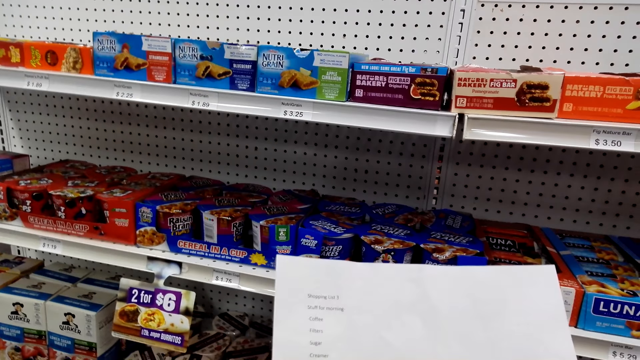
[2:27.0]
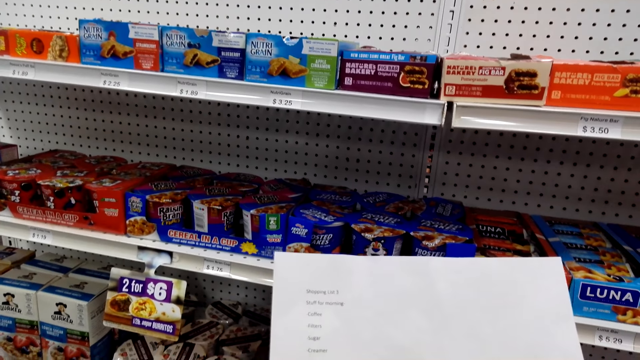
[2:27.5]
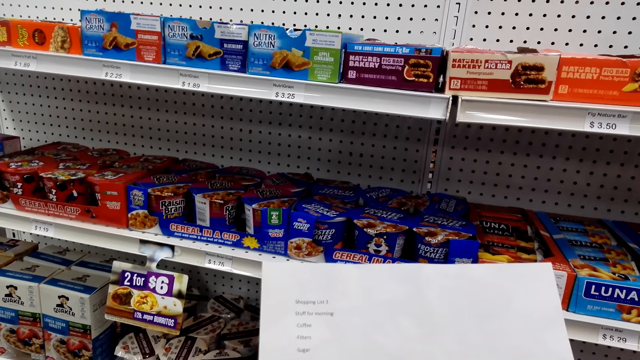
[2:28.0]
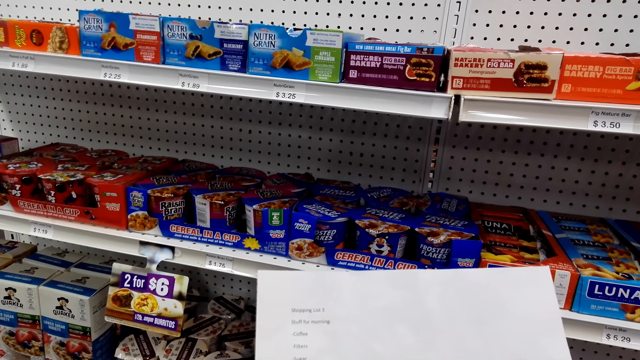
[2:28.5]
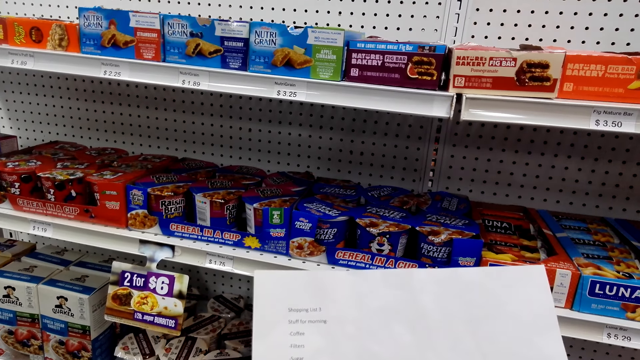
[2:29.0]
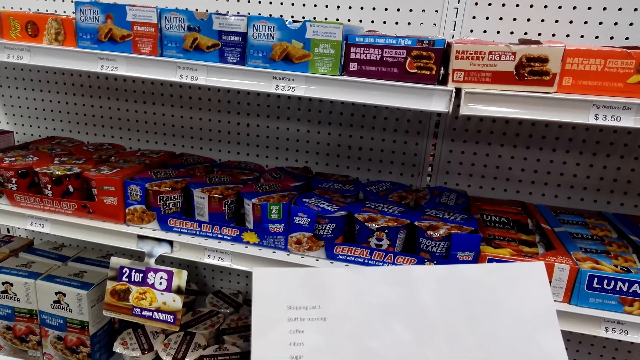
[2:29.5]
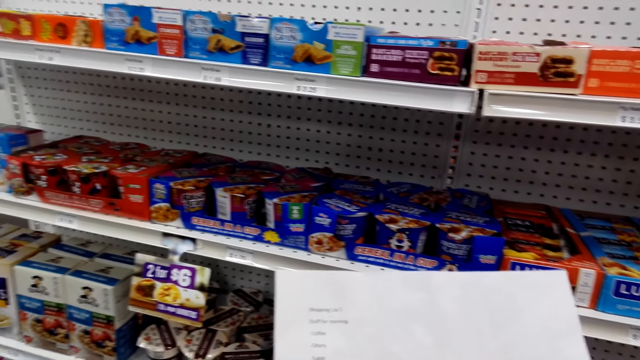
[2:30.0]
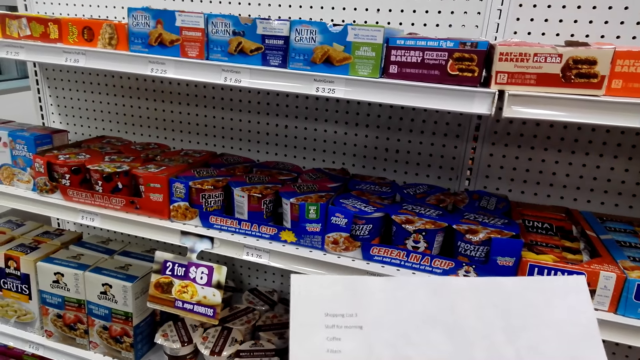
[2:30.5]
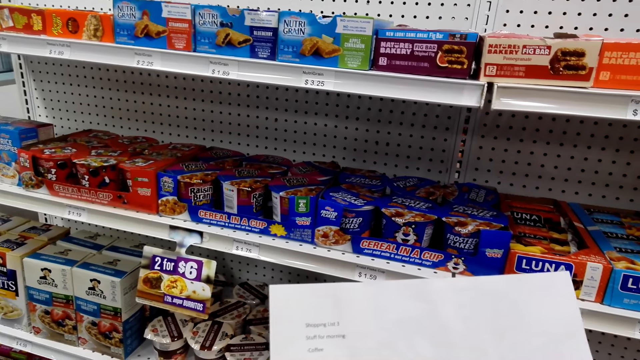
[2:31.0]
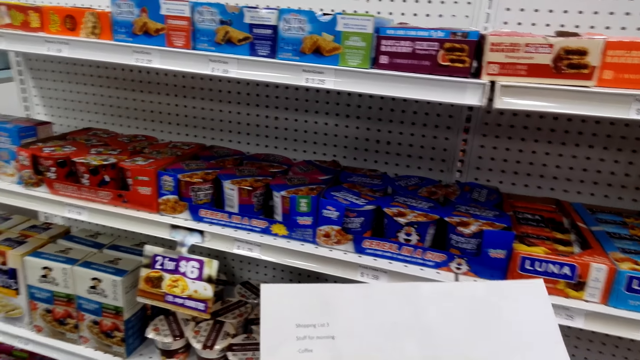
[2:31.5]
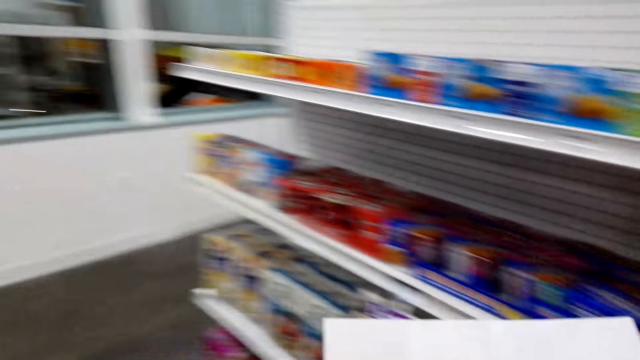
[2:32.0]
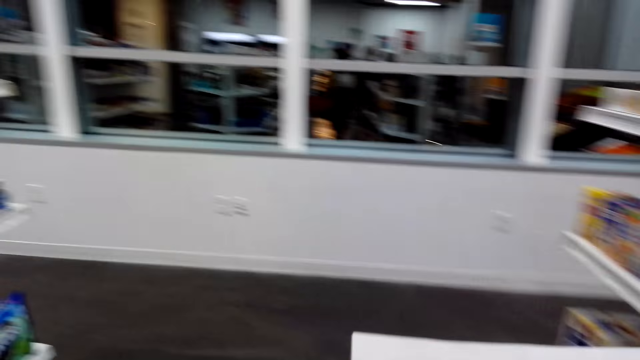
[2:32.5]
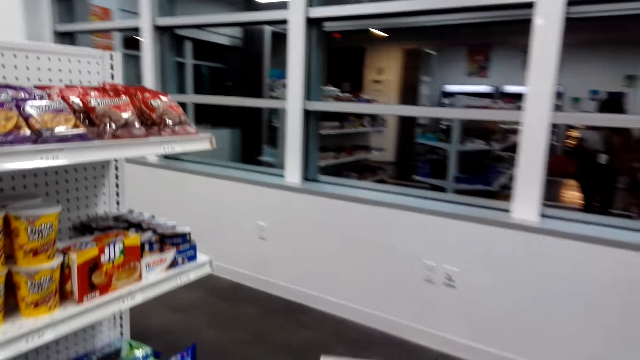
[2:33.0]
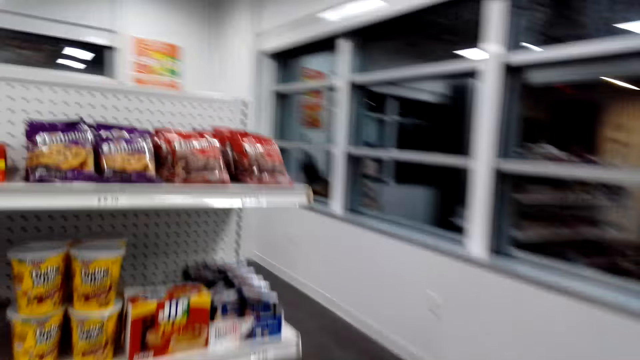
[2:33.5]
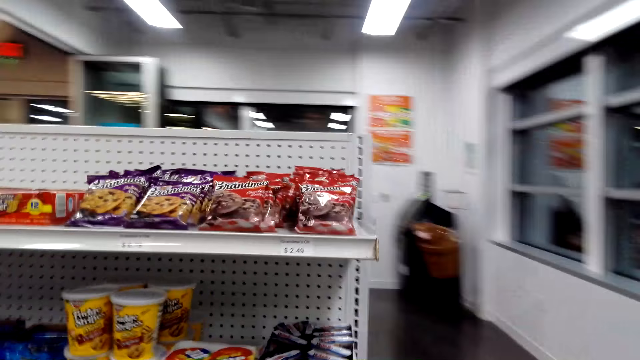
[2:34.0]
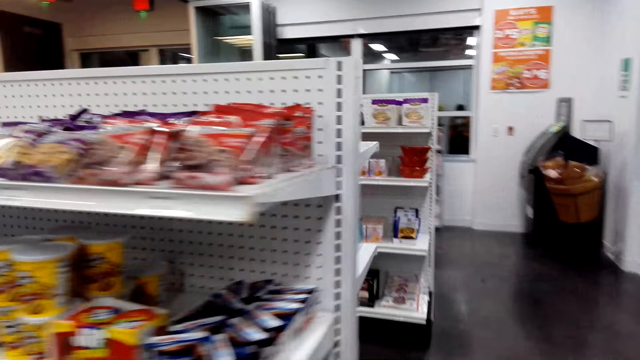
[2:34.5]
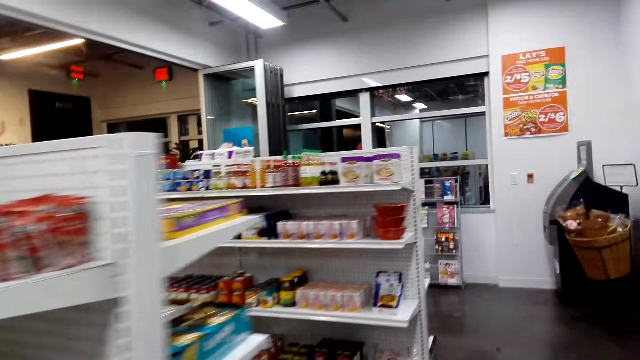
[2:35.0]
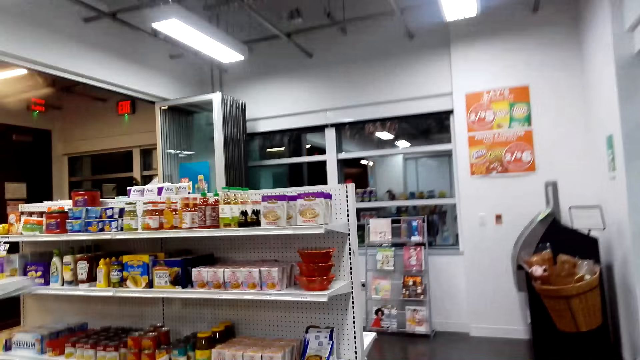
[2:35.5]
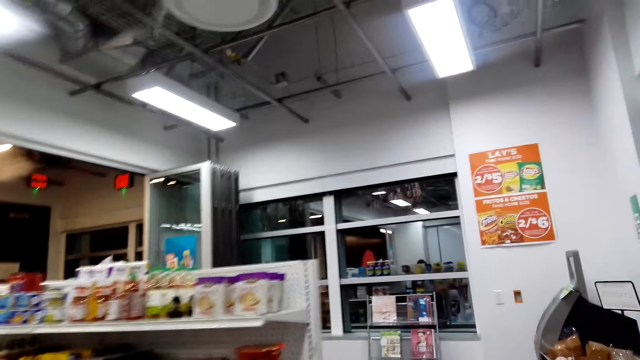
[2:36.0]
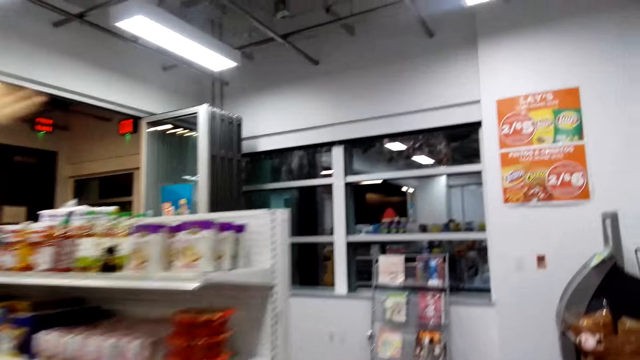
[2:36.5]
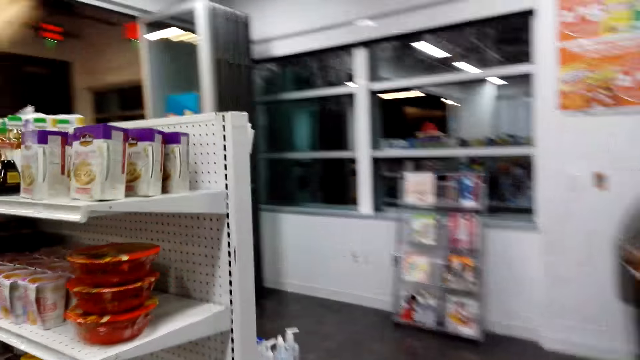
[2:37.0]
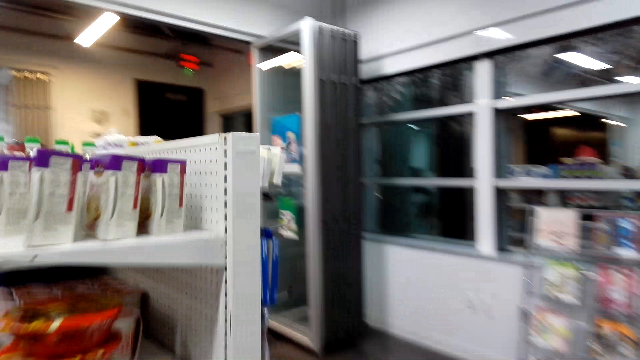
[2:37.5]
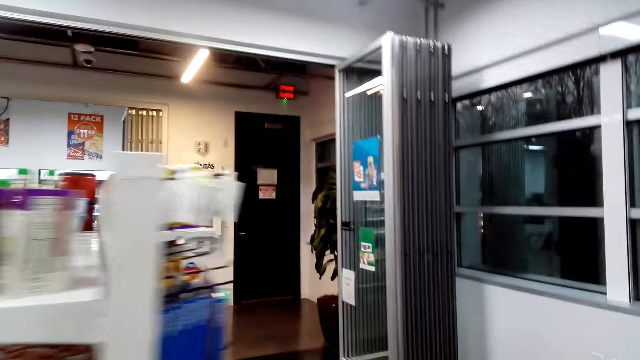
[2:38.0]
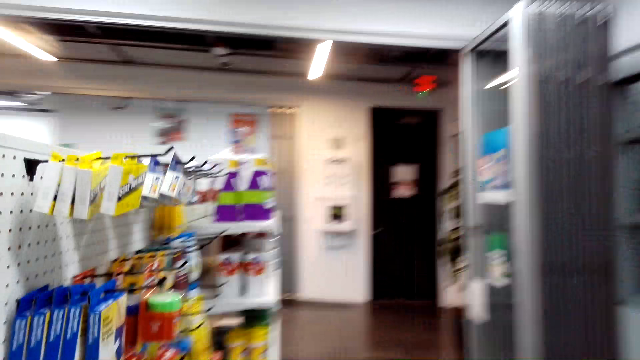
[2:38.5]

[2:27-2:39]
The camera wearer reads the pricelist. They walk.

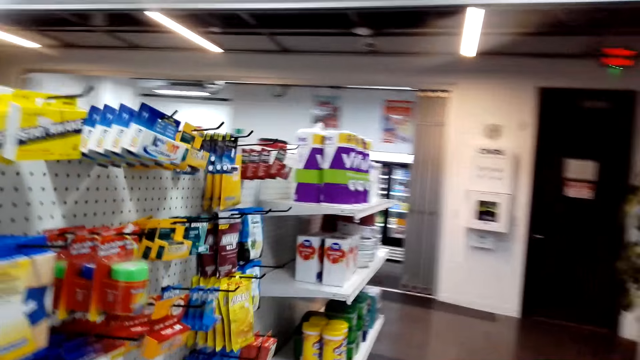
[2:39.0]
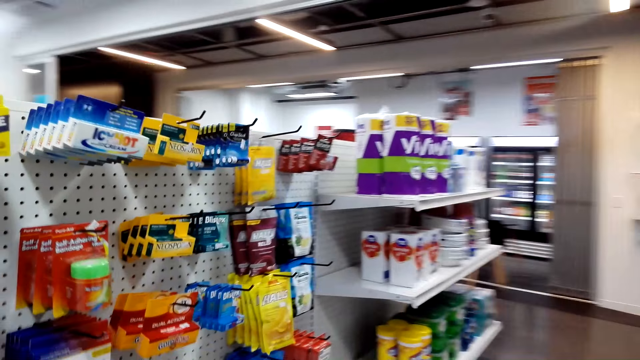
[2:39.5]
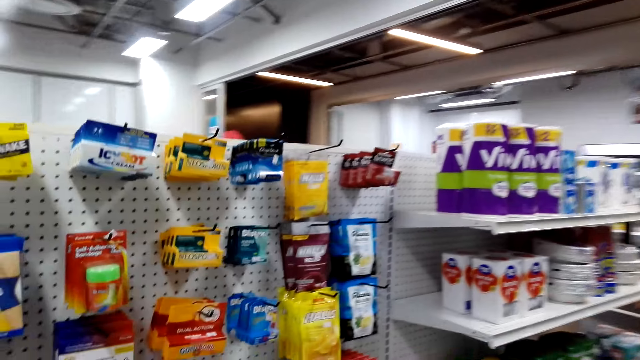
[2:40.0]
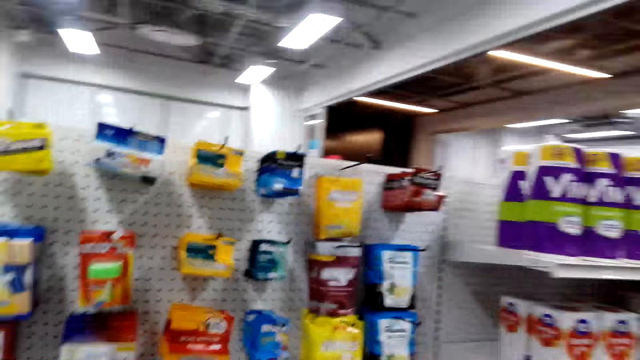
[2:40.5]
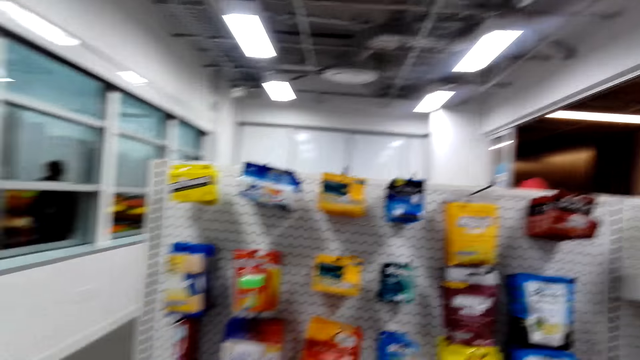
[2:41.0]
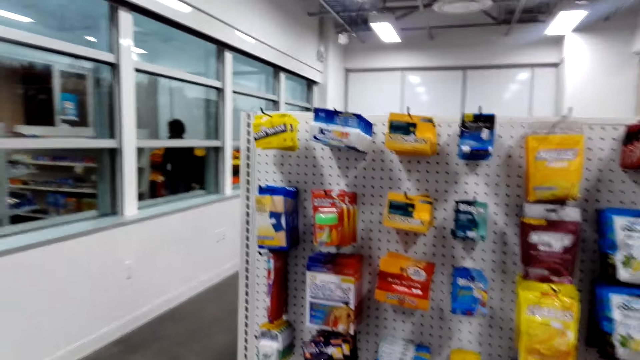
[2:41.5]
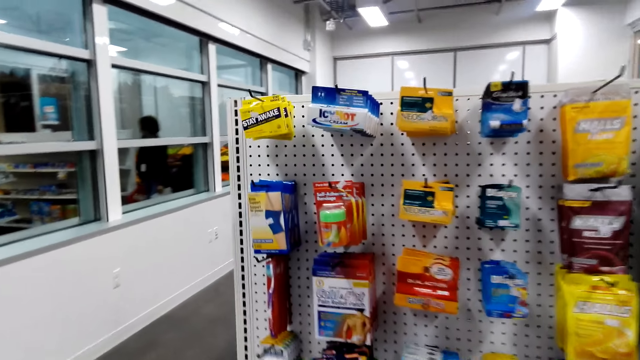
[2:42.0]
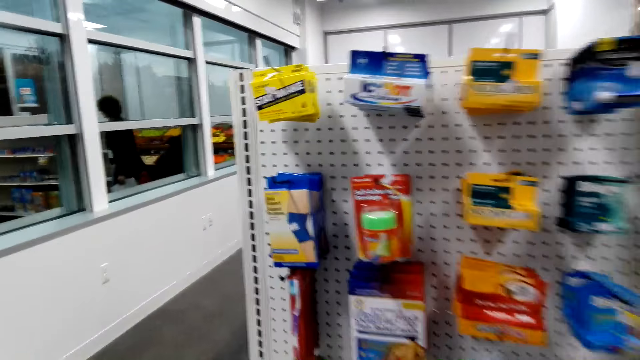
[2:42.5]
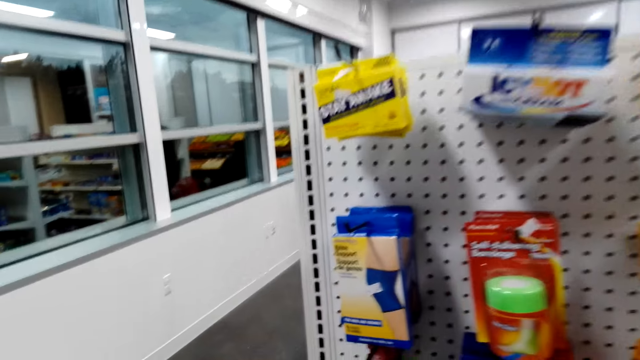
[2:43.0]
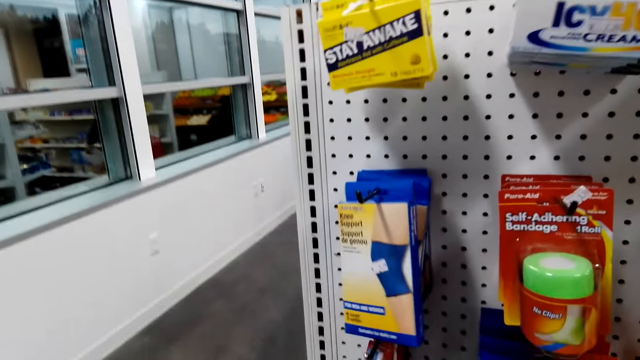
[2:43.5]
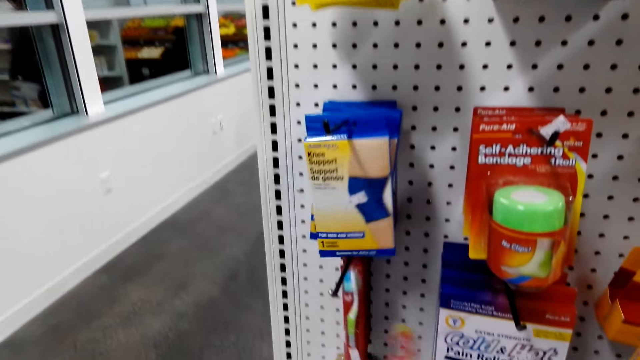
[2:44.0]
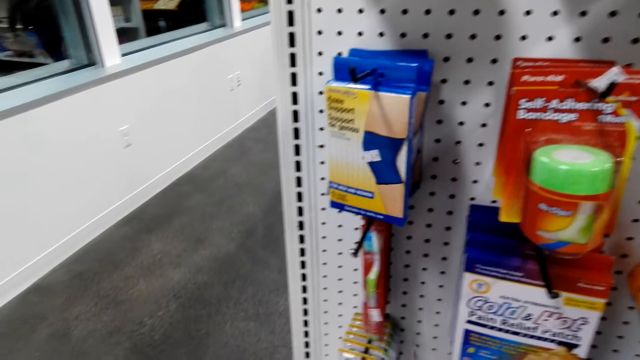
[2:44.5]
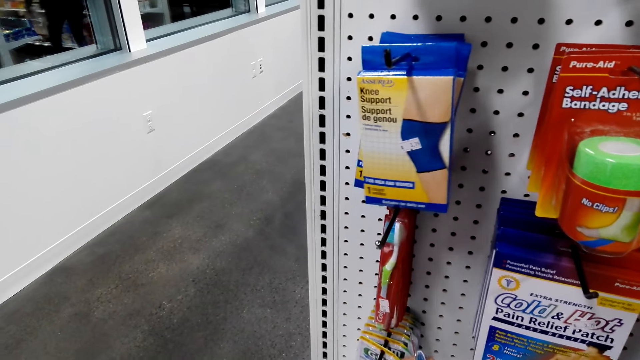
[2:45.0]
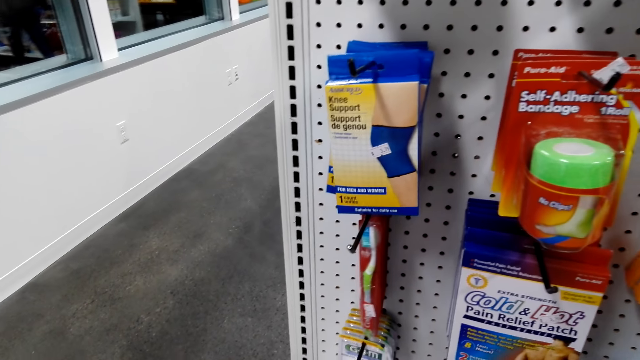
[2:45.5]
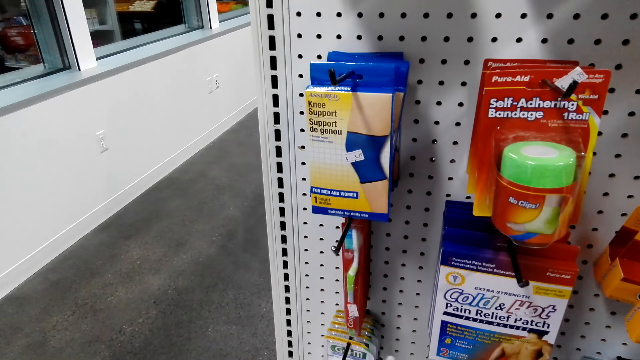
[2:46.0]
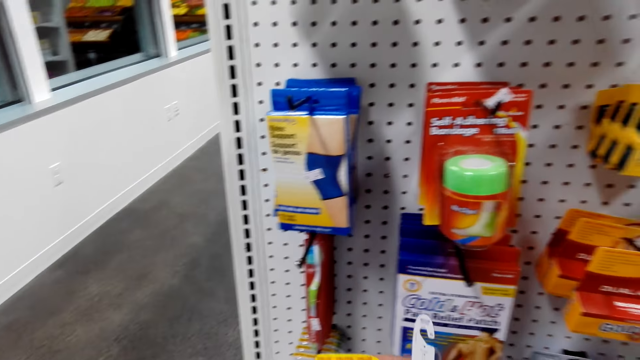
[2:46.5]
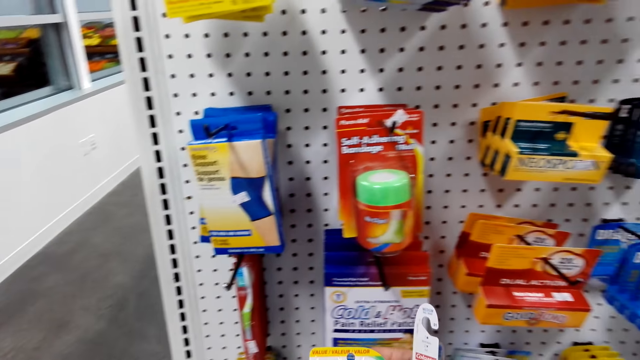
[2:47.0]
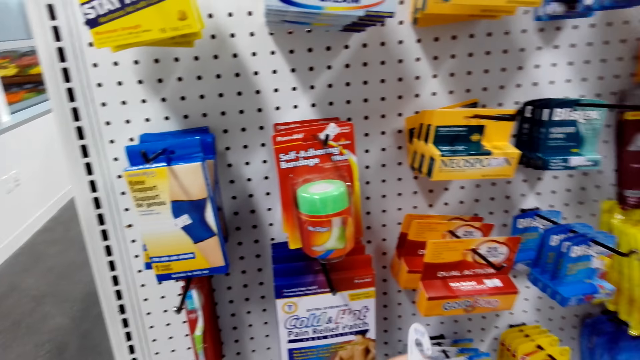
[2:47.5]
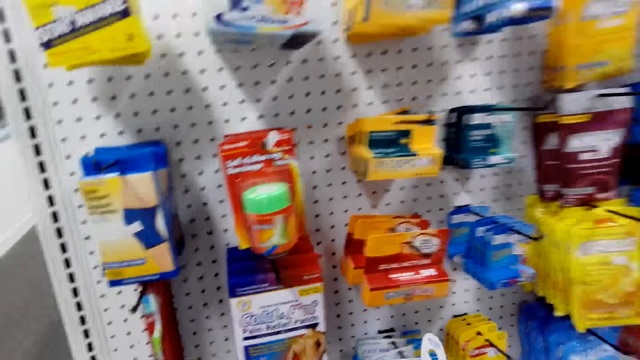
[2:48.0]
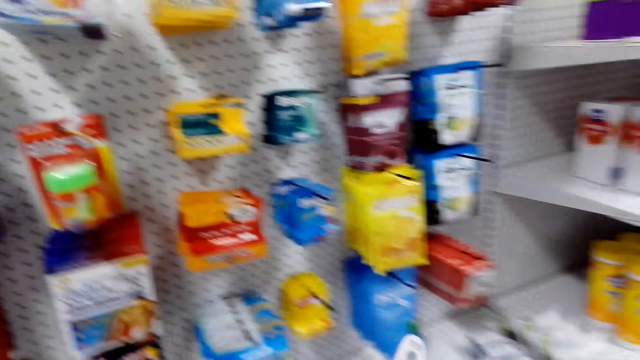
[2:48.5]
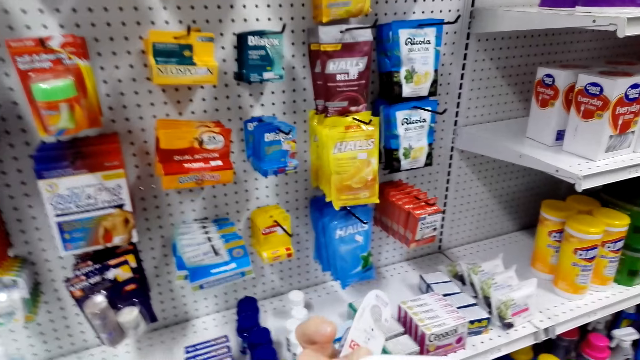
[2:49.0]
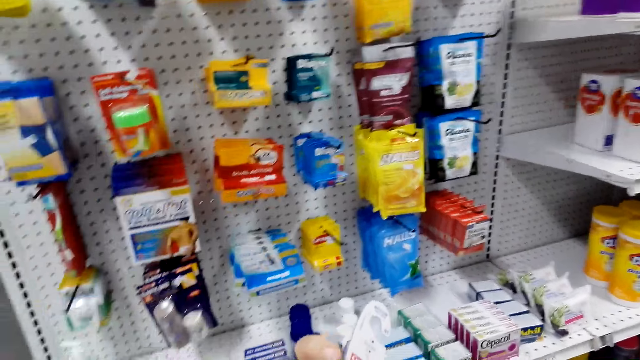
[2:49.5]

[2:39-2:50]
The camera wearer picks a toothbrush. They touch the box. They pick up something.
